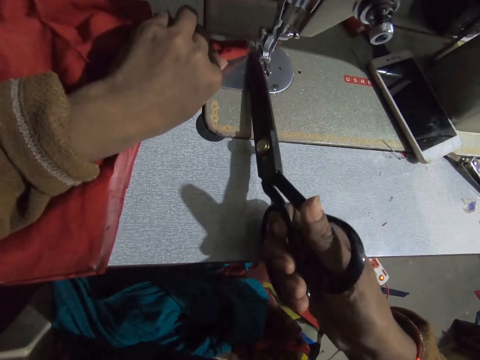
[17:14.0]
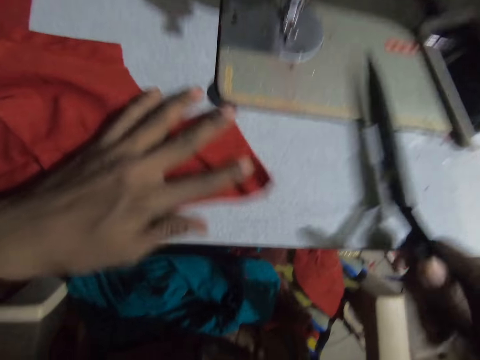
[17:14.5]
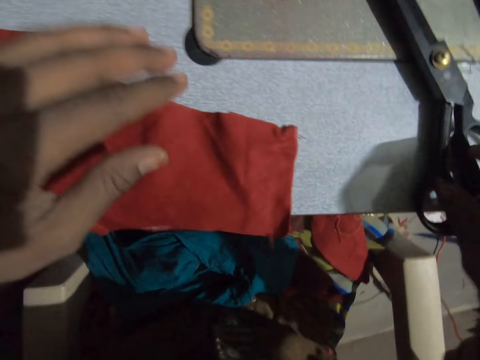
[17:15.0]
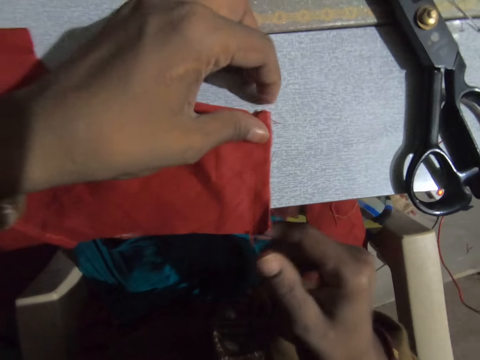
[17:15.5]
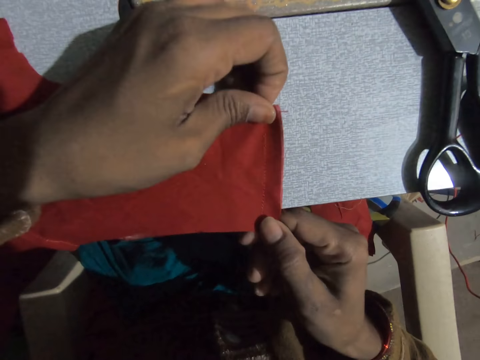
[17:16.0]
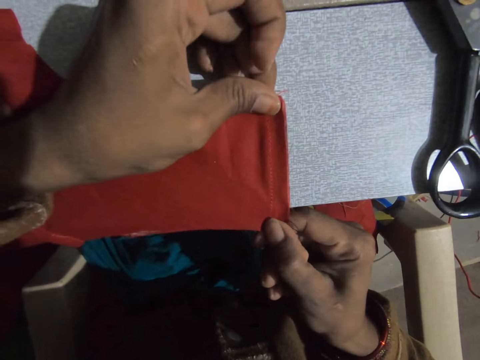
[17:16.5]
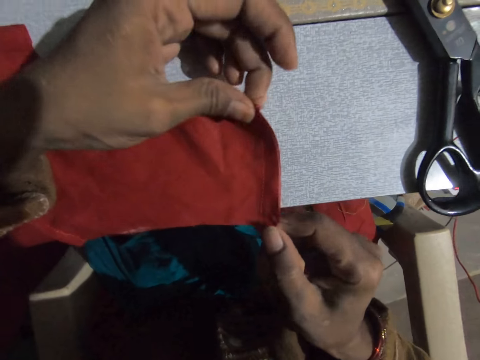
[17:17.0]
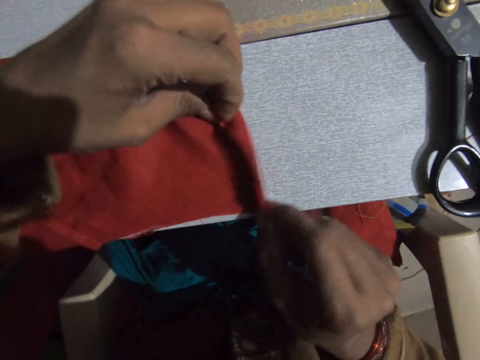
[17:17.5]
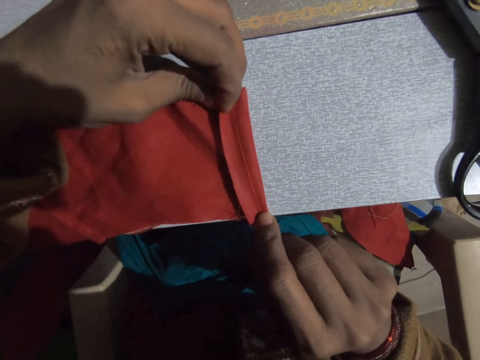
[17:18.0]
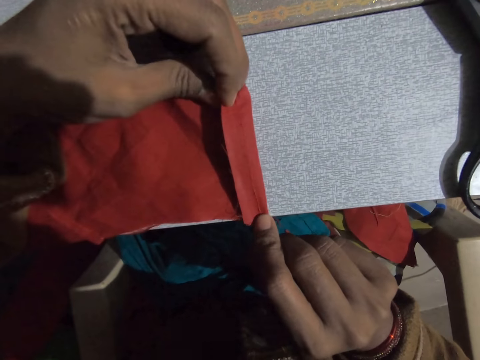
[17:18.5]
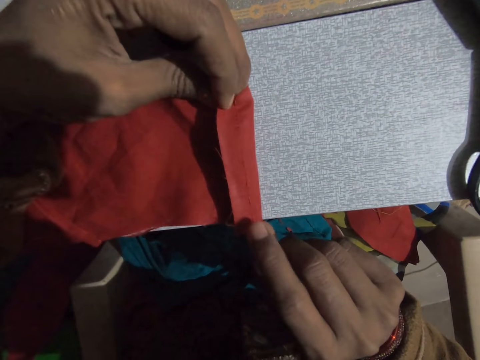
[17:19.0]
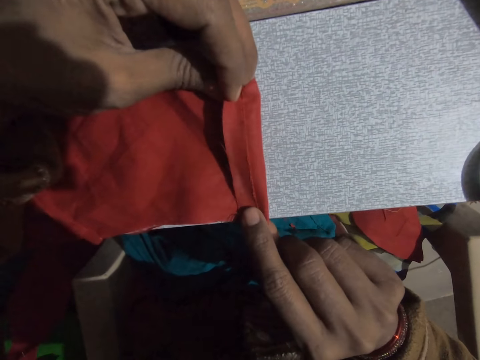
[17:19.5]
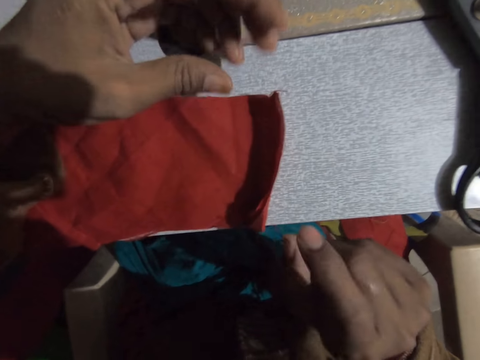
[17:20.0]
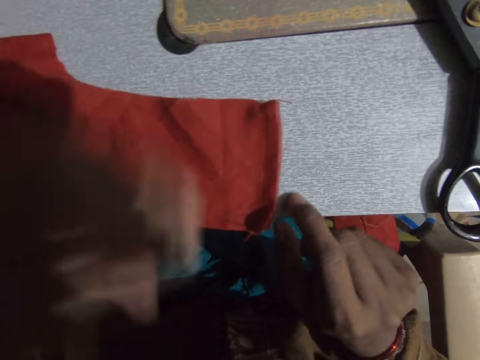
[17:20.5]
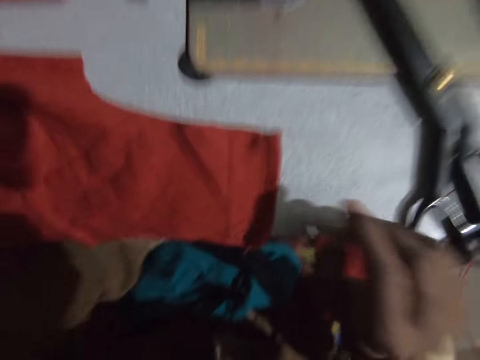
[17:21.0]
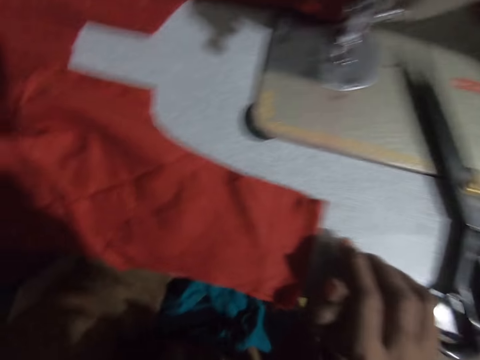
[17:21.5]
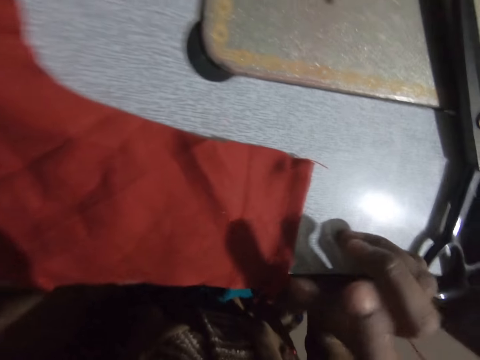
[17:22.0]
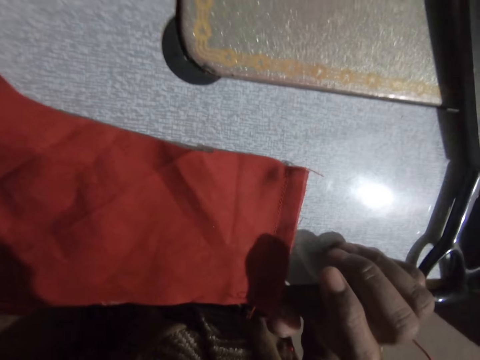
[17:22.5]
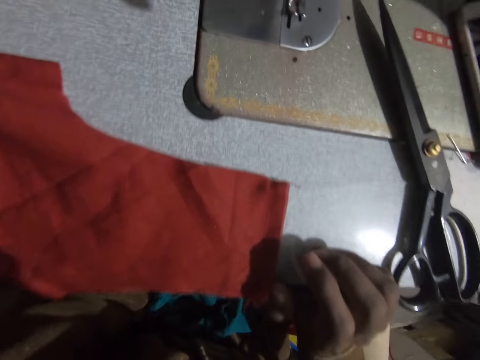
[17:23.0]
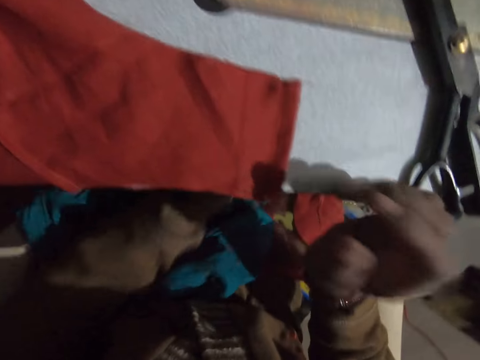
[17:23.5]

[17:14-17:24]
The camera wearer cuts out the thread from the red pieces of cloth with the scissors in her right hand. She drops the scissors on the sewing machine. She straightens the red pieces of cloth with her right hand. She looks at the fabric. She folds the fabric. She turns the edge of the red pieces of cloth. She touches under the sewing machine.

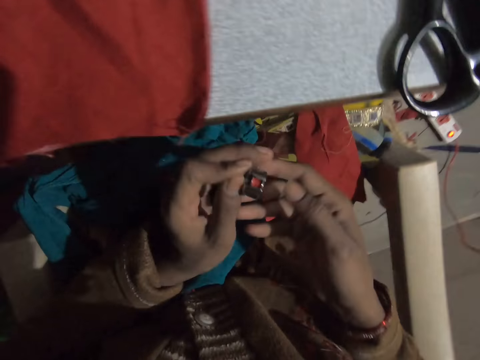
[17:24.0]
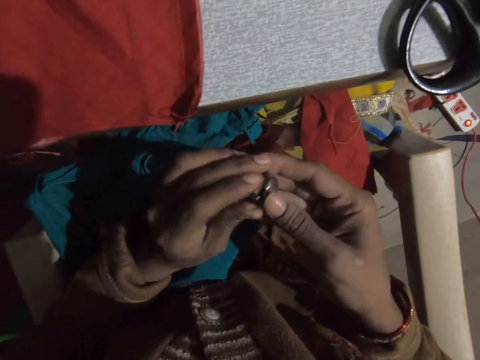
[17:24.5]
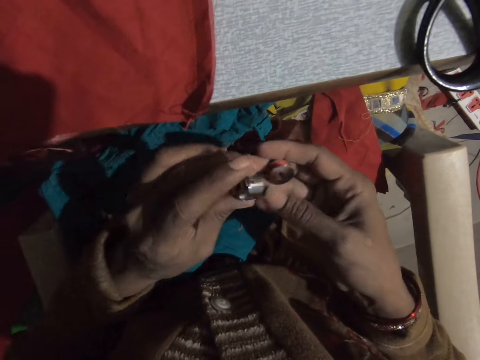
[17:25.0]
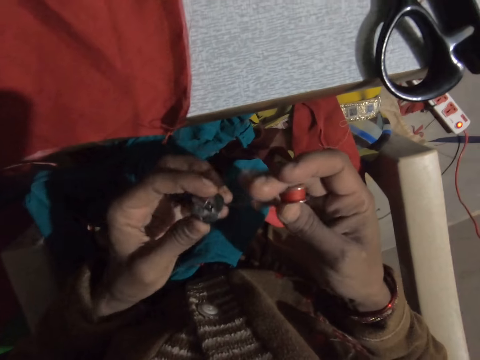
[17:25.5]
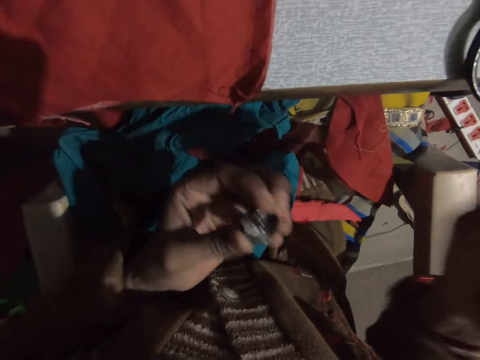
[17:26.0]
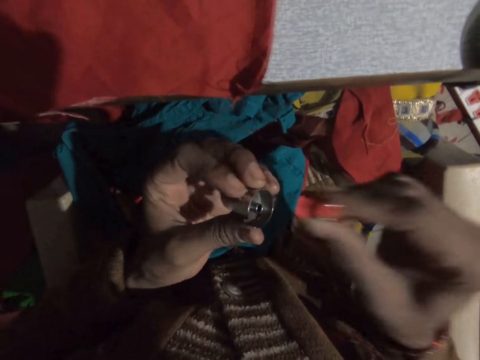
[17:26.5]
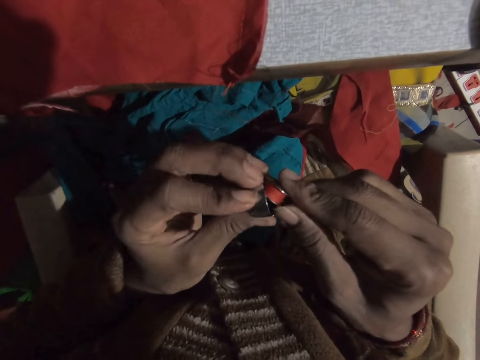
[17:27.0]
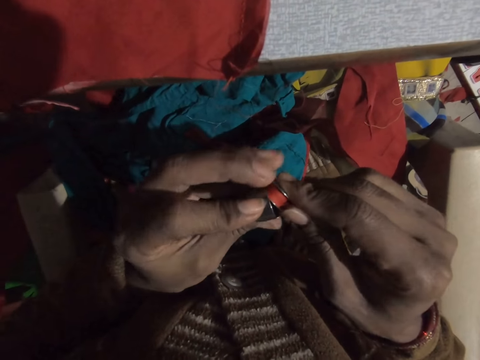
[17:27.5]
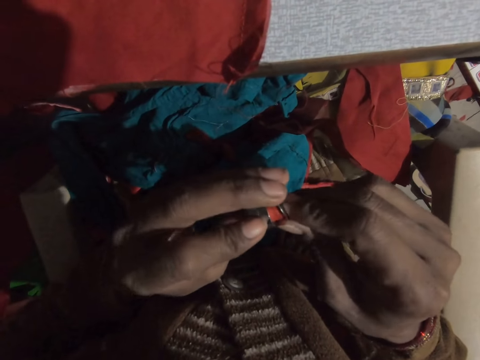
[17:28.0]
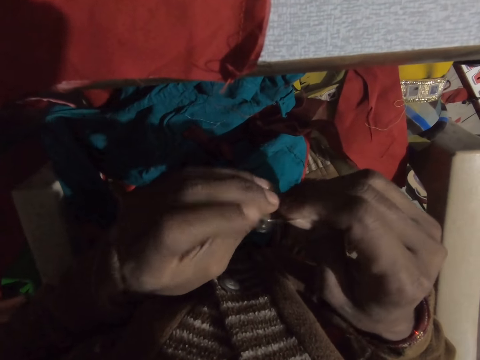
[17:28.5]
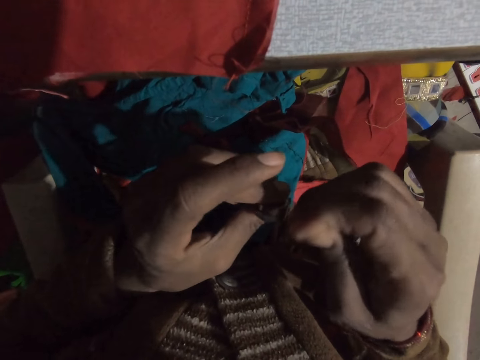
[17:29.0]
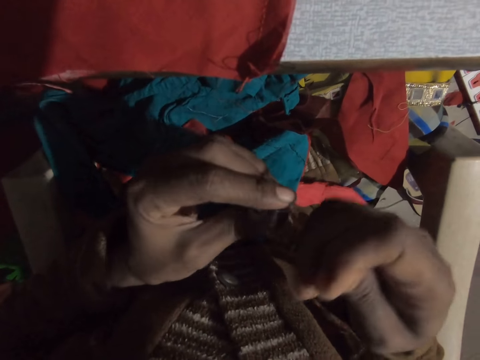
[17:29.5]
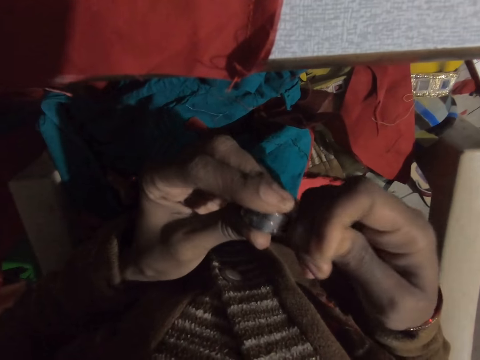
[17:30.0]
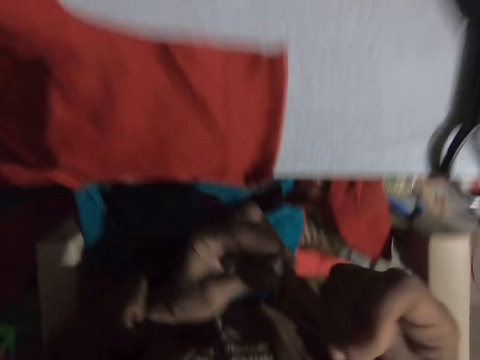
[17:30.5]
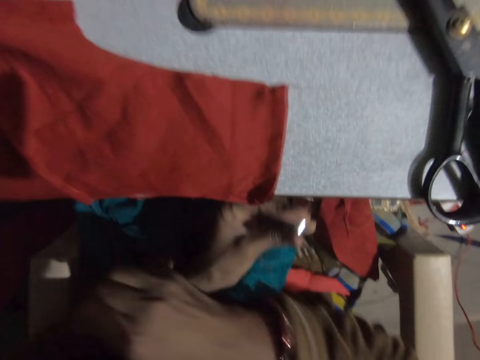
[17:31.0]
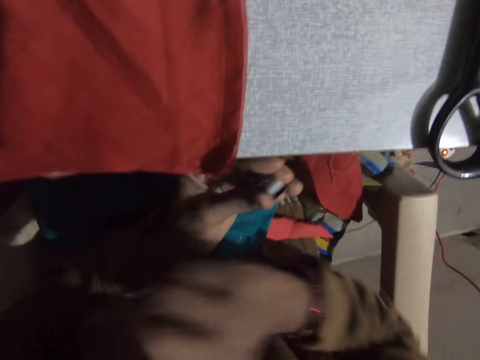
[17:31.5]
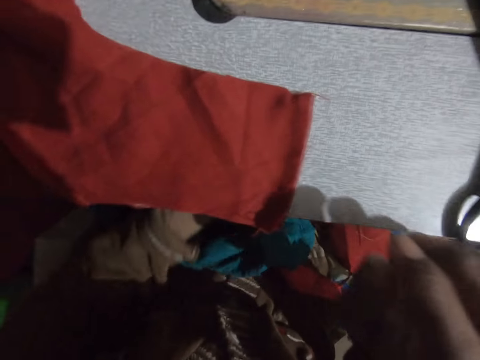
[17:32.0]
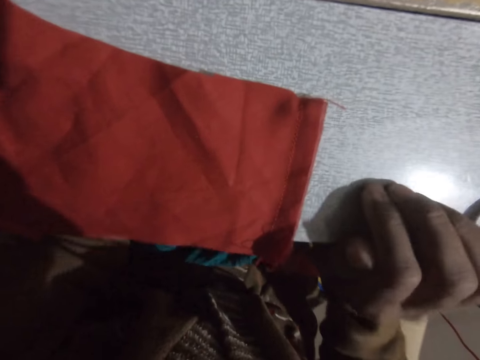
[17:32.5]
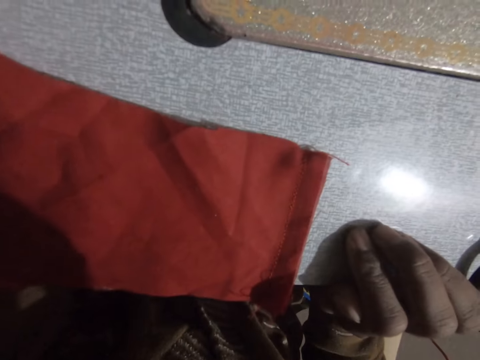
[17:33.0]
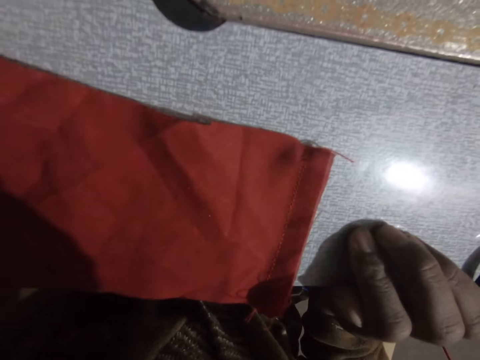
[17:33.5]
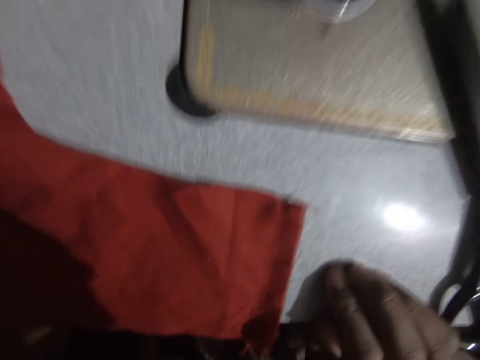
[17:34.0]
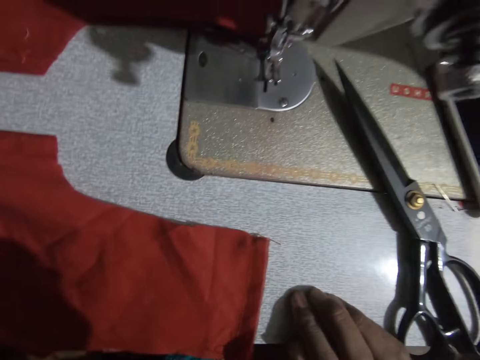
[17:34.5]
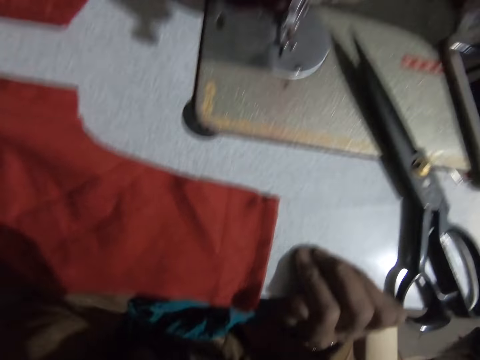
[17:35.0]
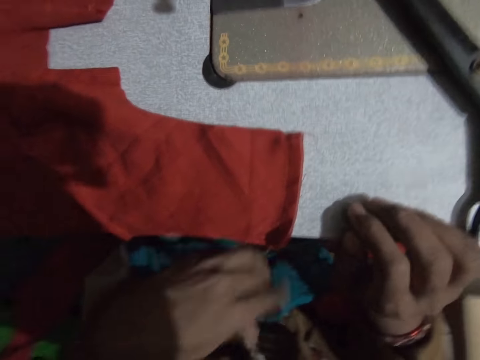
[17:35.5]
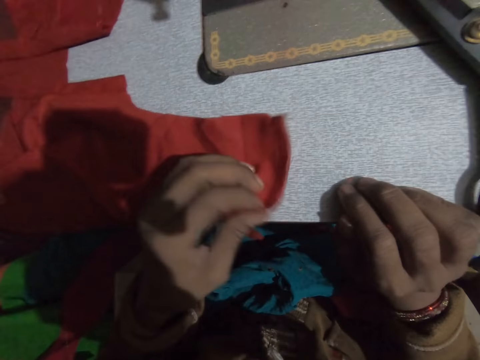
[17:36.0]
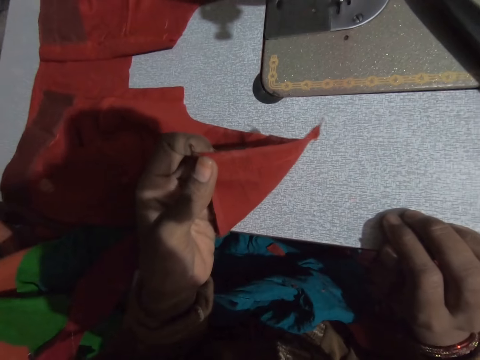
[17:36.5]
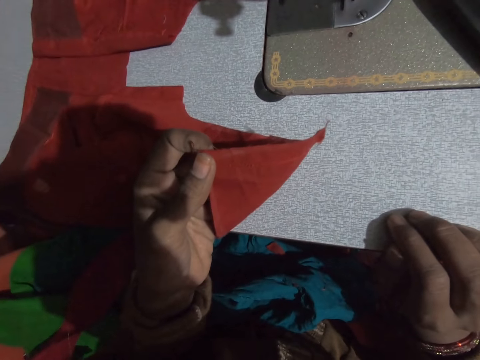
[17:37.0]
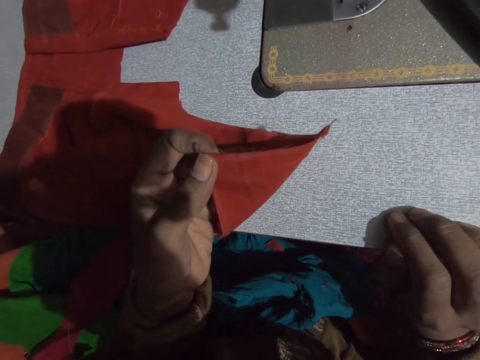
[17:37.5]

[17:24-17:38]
The camera wearer removes the bobbin case from beneath the sewing machine. She takes a sewing thread. She removes the thread from the bobbin case. She touches the thread. She places the thread back into the bobbin case. She adjusts the thread from the bobbin case. She puts the thread under the sewing machine. She places the bobbin case into the sewing machine. She turns the red pieces of cloth on the sewing machine with her left hand.
